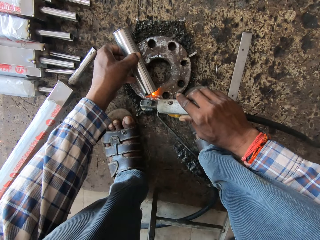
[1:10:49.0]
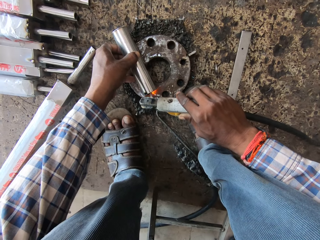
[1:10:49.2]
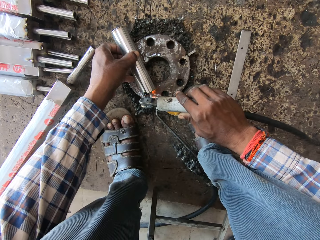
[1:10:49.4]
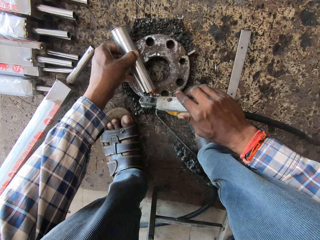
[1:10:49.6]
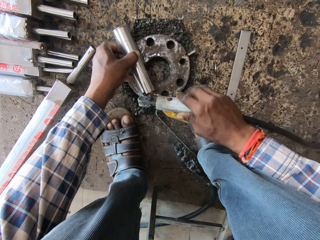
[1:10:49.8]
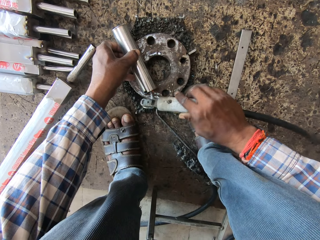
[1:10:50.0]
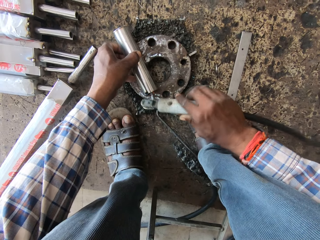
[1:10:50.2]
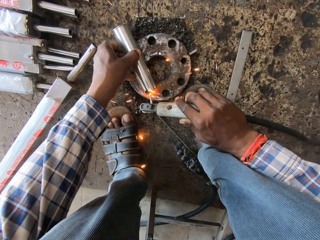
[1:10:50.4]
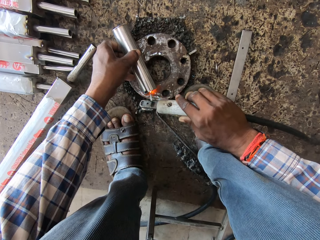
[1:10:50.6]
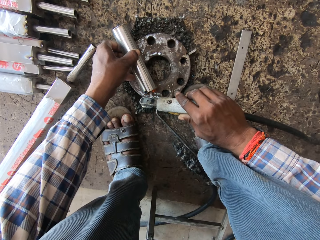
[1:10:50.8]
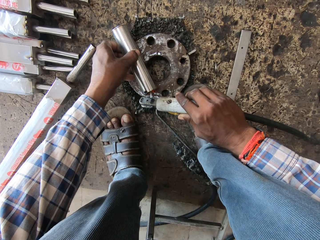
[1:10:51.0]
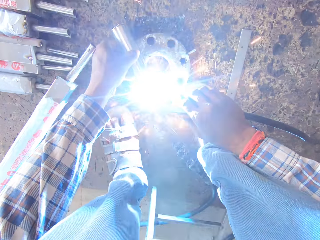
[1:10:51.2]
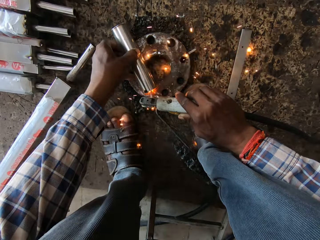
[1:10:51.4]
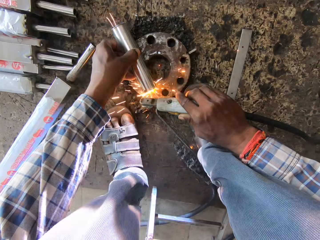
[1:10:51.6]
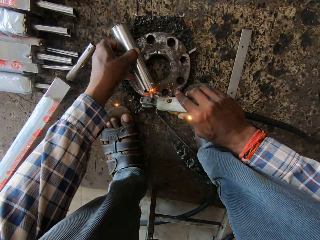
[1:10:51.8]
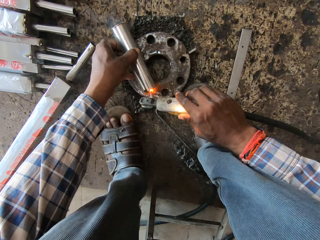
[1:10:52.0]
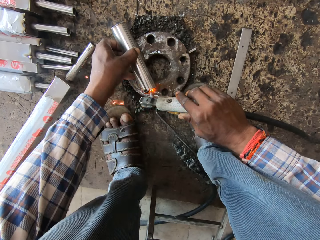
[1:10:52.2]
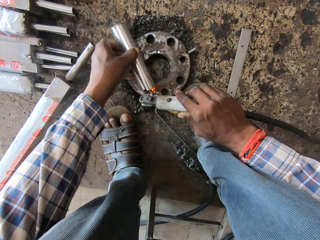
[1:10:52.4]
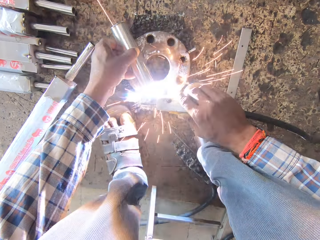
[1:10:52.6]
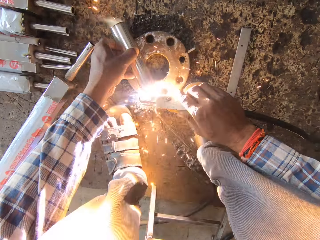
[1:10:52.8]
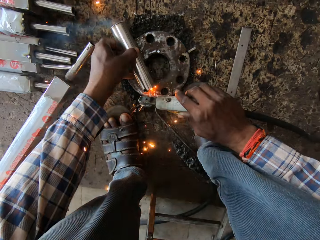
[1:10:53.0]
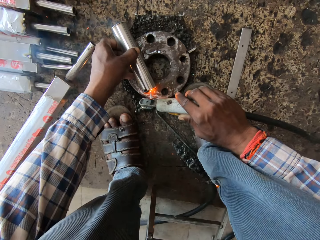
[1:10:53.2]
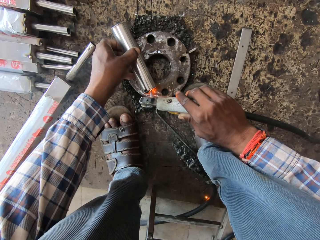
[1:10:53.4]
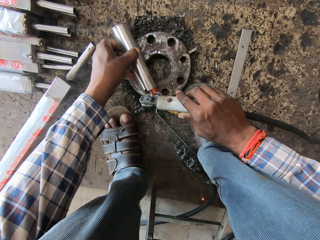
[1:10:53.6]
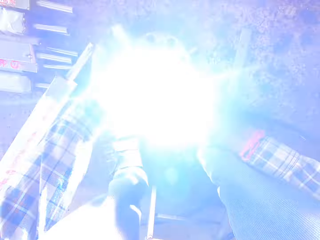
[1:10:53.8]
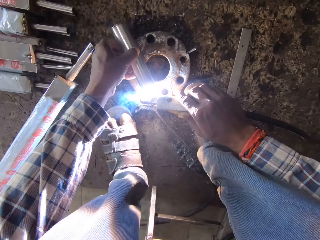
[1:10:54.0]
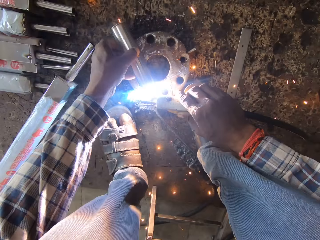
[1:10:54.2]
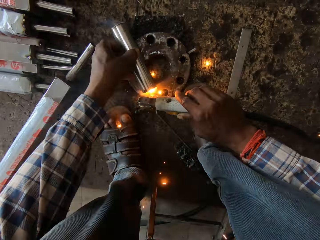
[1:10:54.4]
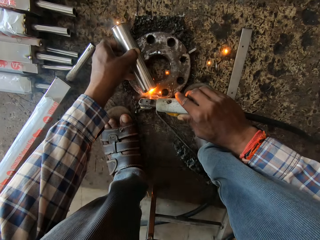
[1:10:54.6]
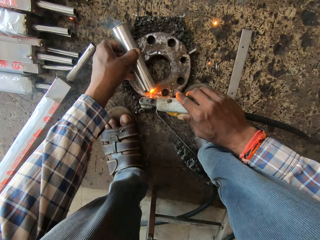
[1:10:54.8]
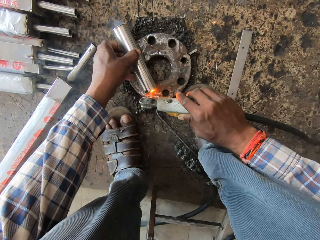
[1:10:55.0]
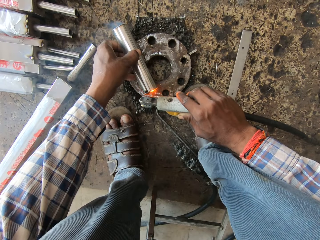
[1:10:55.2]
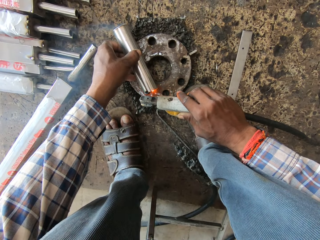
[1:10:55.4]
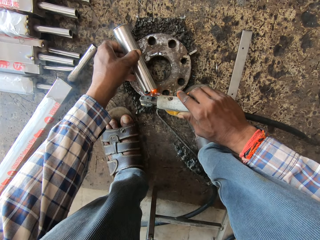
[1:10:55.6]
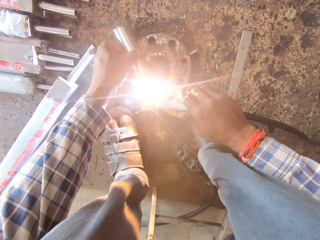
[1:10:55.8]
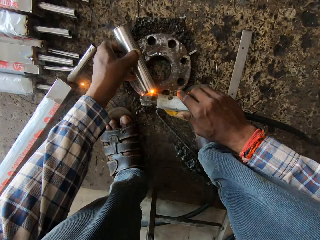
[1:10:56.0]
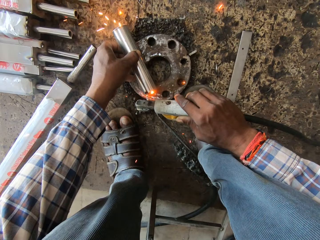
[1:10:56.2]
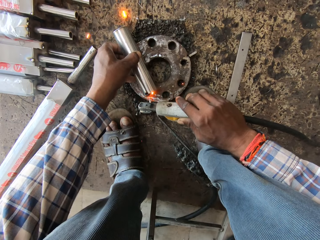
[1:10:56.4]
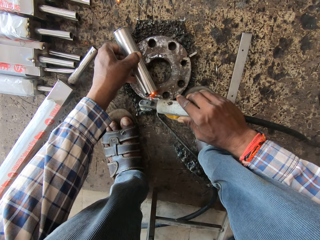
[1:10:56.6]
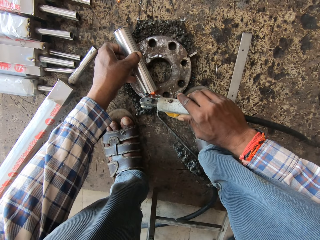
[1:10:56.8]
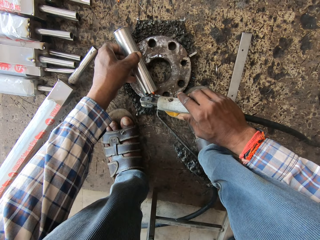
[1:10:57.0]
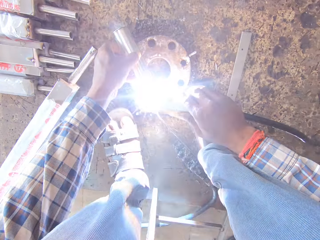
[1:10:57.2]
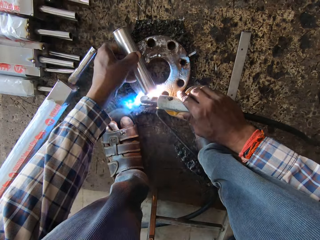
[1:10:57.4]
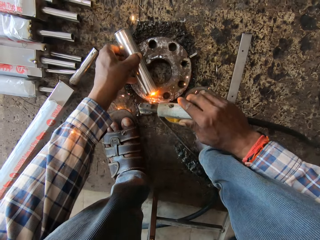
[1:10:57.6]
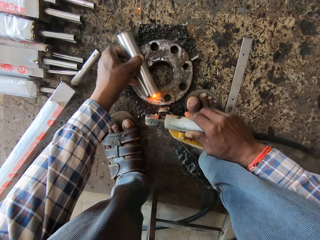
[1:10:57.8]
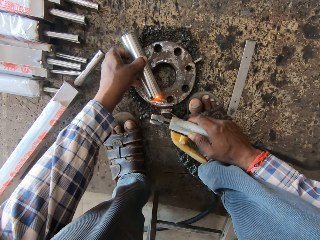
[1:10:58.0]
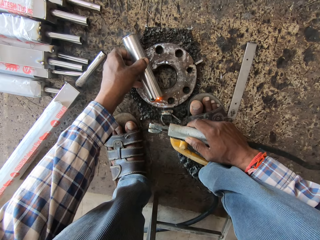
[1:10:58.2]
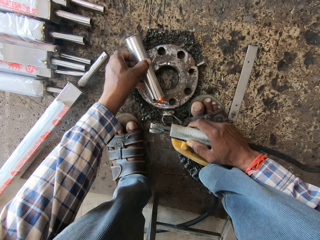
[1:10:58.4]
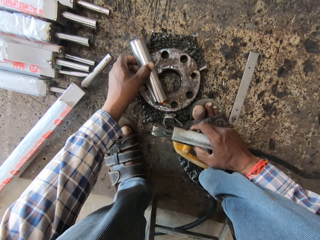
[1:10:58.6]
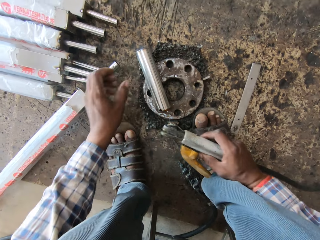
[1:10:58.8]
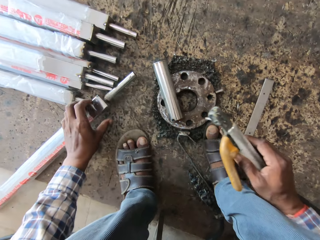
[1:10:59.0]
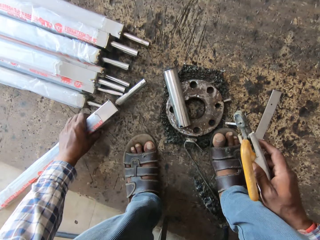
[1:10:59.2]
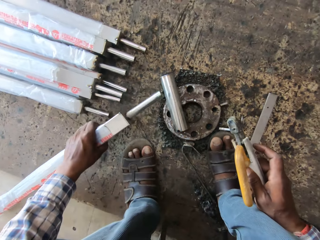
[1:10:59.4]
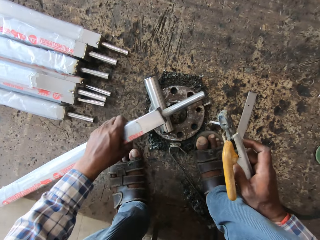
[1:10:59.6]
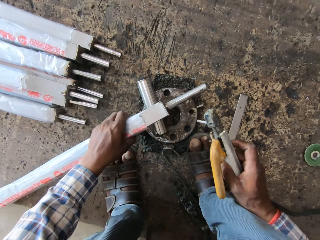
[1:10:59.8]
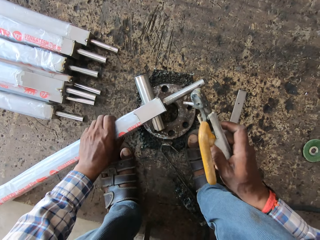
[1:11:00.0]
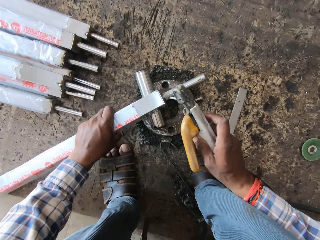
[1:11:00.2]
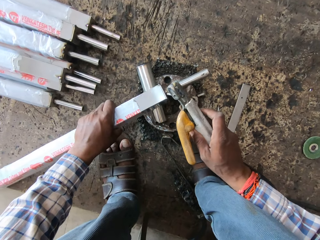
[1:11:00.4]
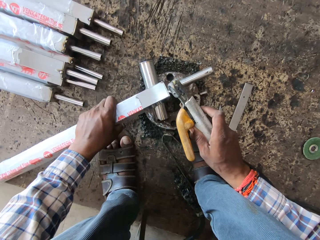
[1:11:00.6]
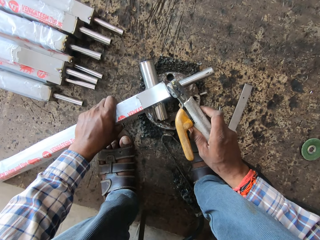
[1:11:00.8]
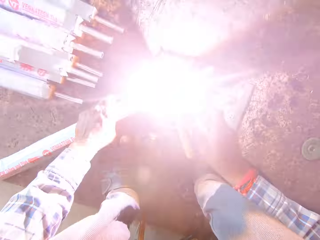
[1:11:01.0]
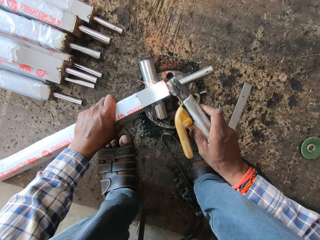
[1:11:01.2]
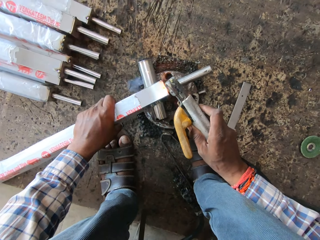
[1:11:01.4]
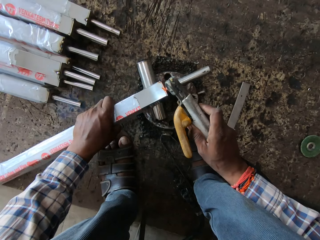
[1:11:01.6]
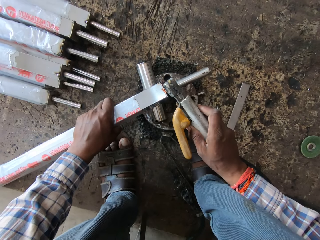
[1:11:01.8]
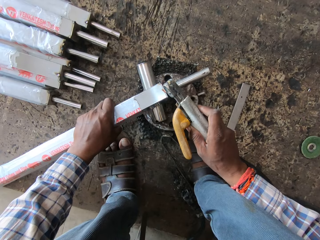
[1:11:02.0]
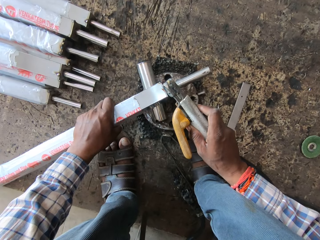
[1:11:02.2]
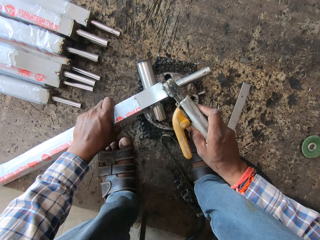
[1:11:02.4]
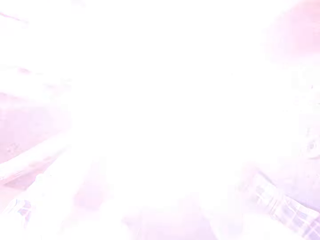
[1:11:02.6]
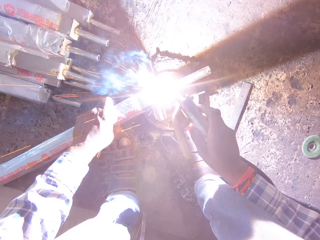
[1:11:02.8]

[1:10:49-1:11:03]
The camera wearer picks the square pipe from the board with his left hand. He places the square pipe on the metal pipe with his right hand. He welds the square pipe with the electrode holder in his right hand.

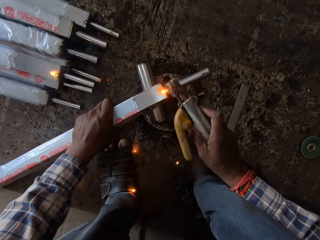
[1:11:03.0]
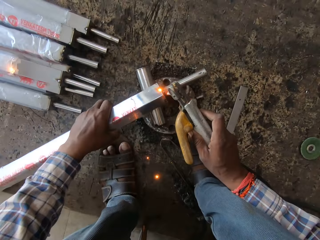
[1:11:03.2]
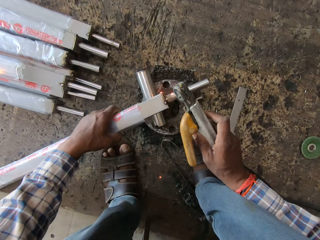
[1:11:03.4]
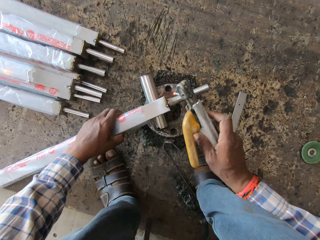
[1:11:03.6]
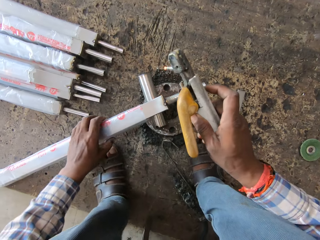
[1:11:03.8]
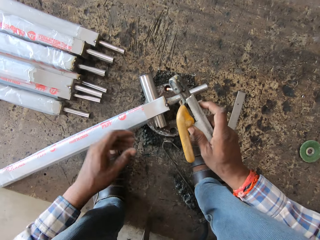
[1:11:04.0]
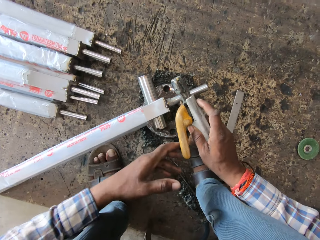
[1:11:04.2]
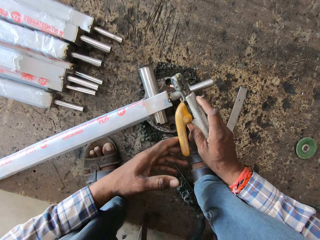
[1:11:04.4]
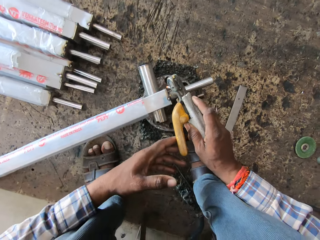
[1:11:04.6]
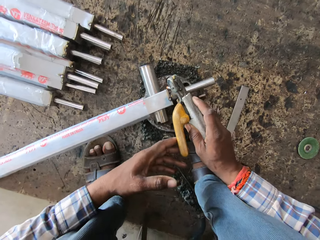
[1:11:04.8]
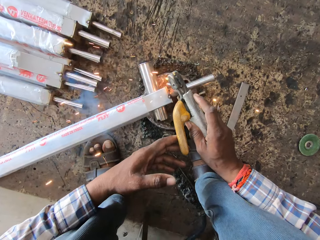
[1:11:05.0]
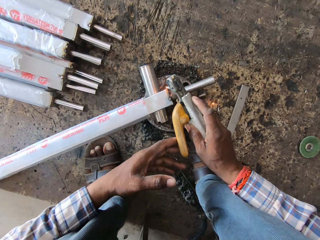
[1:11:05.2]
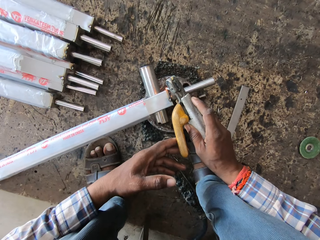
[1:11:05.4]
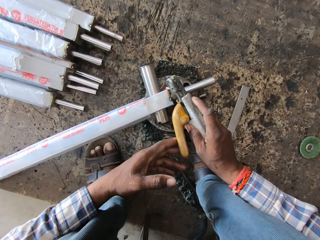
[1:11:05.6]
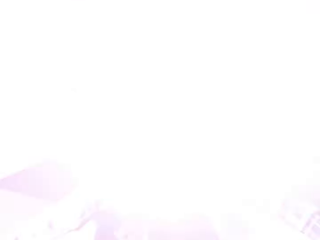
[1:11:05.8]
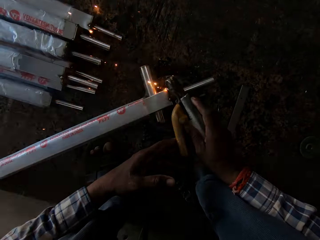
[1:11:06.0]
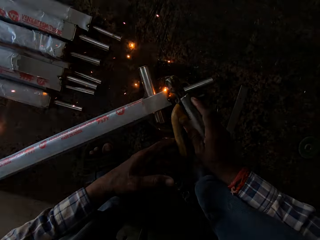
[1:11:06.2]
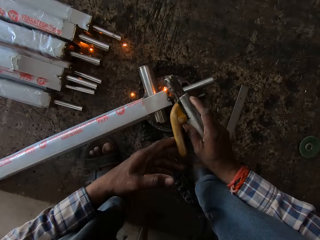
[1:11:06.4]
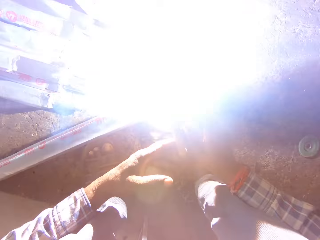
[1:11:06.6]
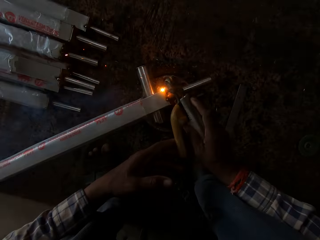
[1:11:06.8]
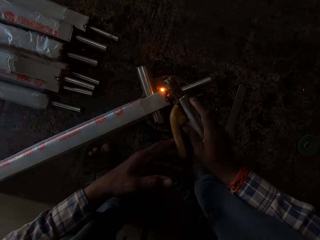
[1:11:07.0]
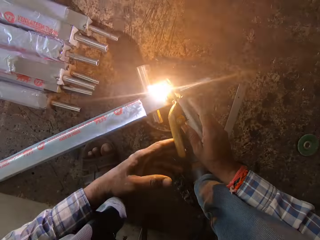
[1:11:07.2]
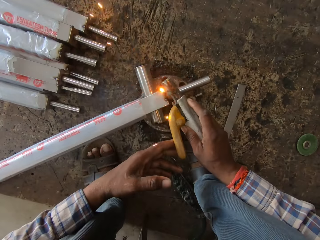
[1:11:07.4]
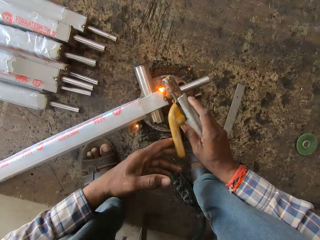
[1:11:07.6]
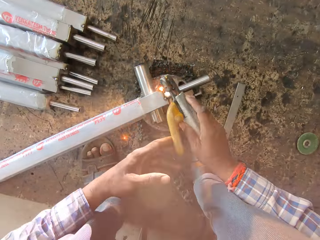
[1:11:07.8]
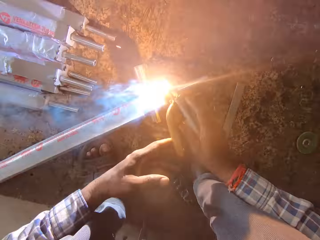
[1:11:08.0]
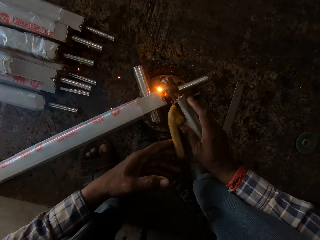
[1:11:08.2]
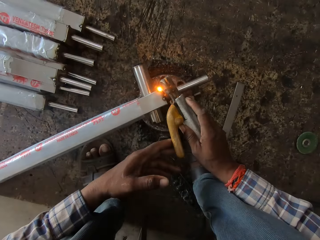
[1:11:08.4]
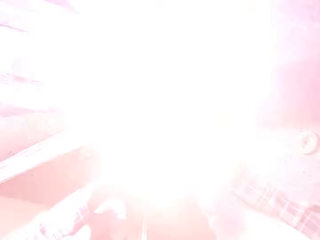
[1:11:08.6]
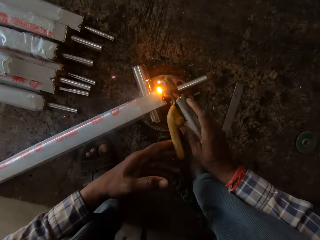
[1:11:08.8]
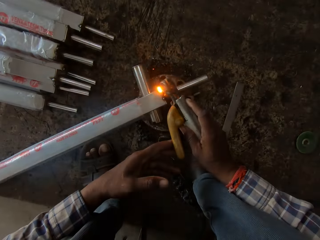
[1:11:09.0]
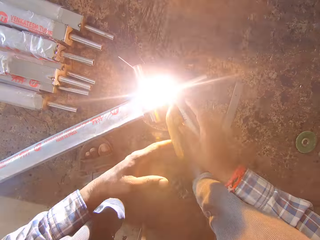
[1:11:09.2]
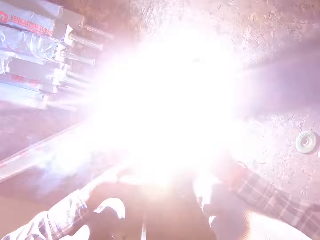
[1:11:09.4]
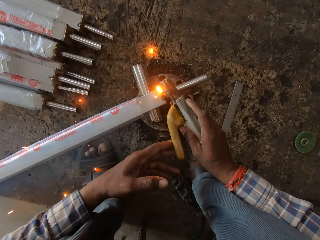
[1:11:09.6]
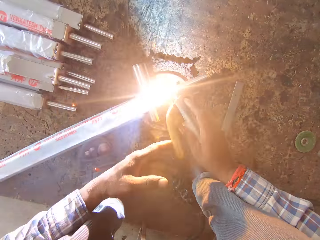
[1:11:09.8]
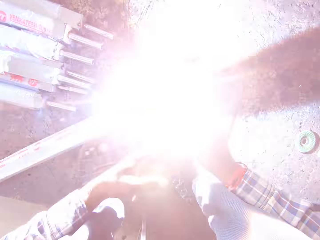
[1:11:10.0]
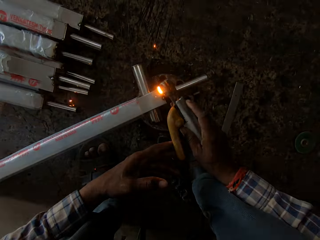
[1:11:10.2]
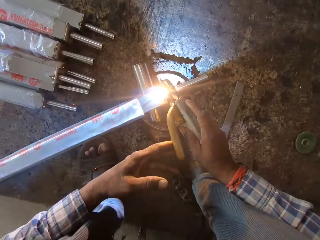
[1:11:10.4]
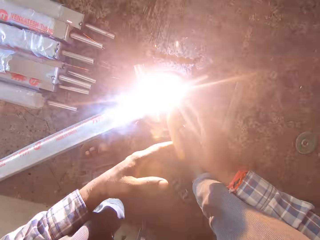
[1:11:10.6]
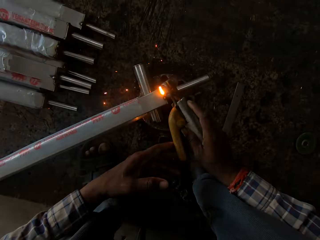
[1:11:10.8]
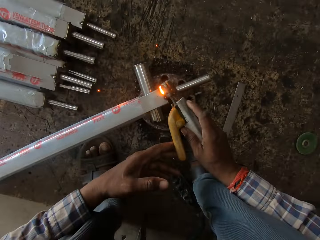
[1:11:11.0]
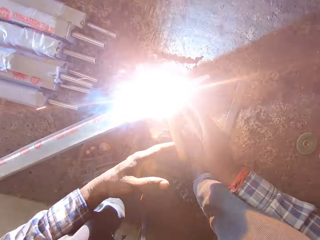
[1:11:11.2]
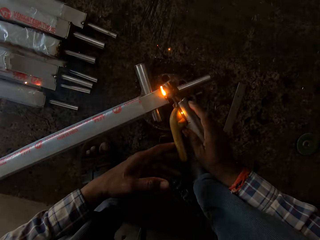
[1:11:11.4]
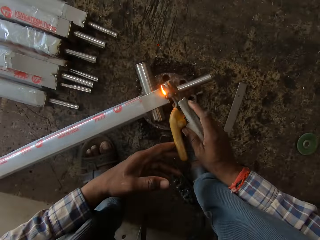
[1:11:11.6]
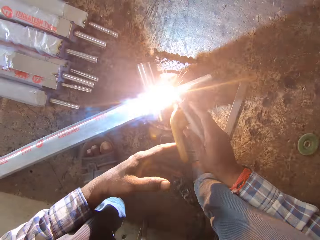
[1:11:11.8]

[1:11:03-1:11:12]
The camera wearer turns the square pipe with his left hand. He welds the square pipe with the electrode holder in his hands.
